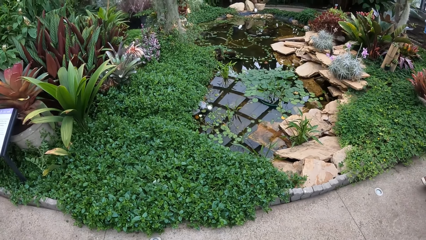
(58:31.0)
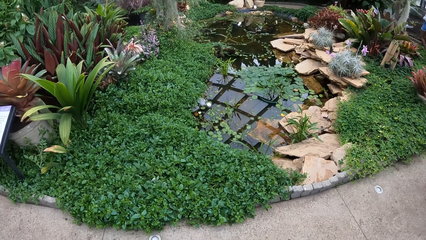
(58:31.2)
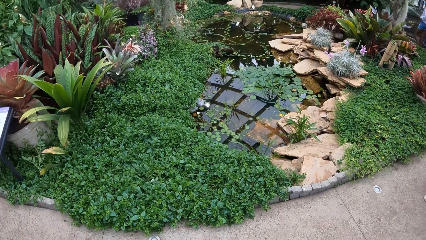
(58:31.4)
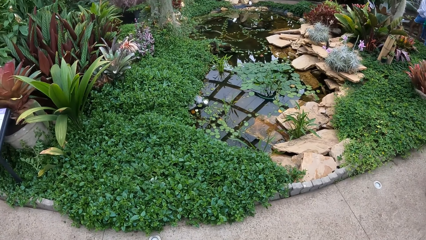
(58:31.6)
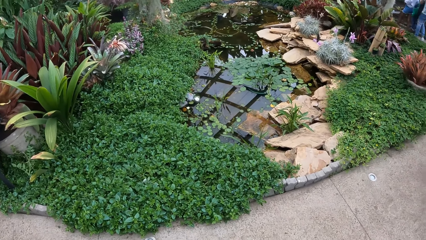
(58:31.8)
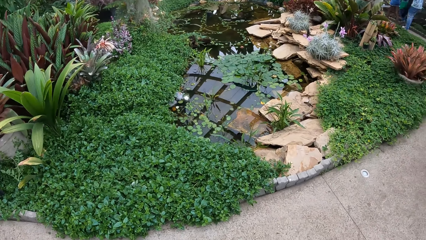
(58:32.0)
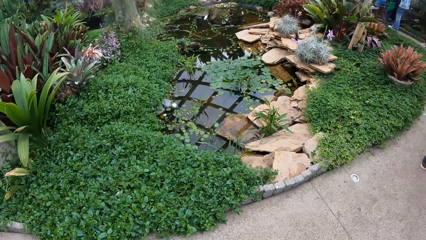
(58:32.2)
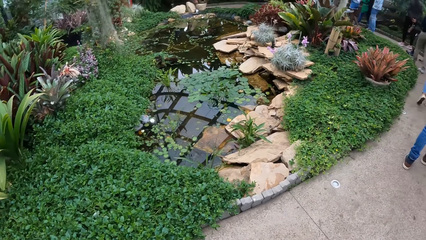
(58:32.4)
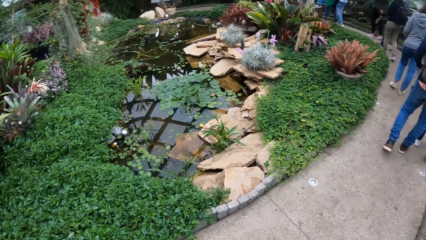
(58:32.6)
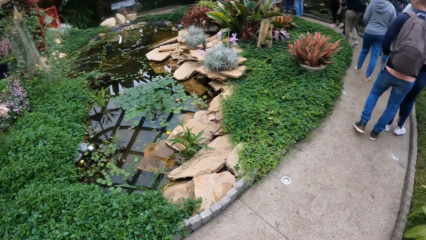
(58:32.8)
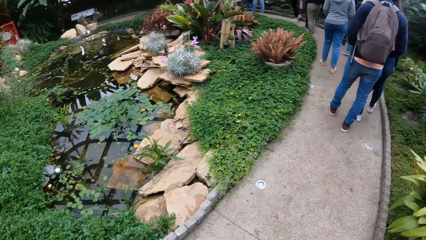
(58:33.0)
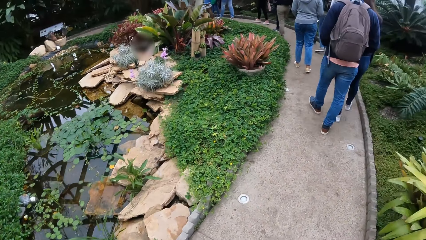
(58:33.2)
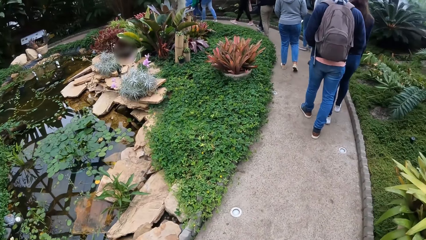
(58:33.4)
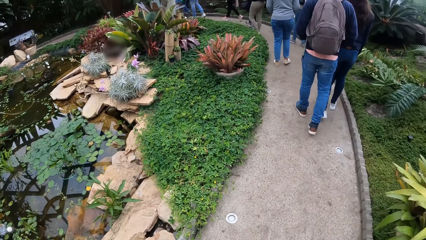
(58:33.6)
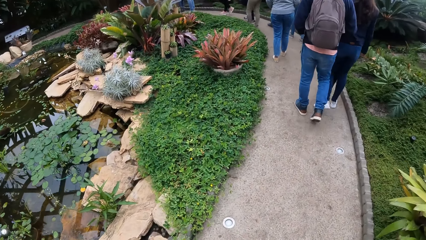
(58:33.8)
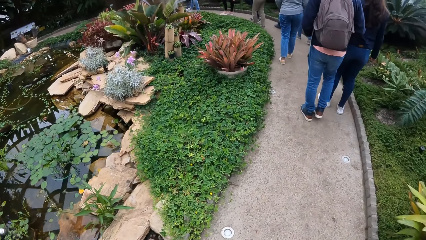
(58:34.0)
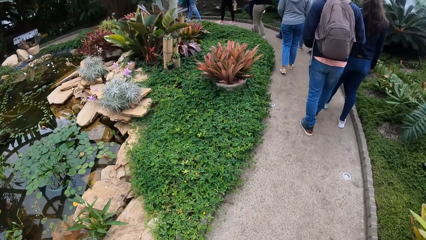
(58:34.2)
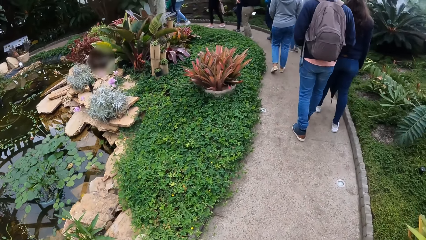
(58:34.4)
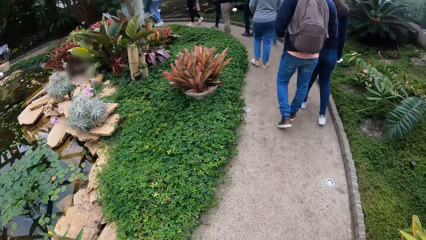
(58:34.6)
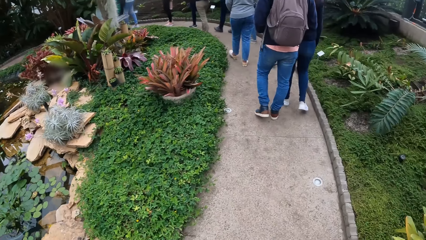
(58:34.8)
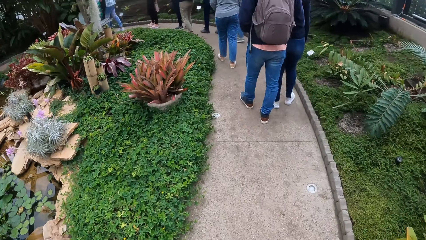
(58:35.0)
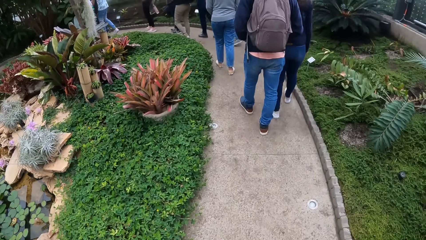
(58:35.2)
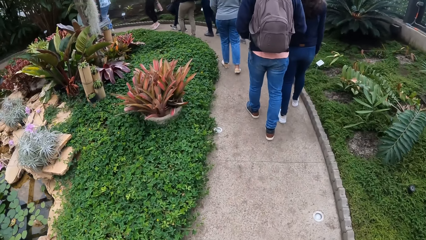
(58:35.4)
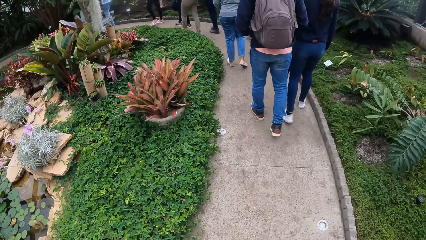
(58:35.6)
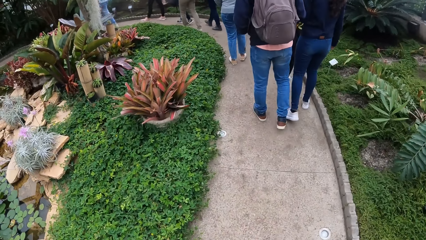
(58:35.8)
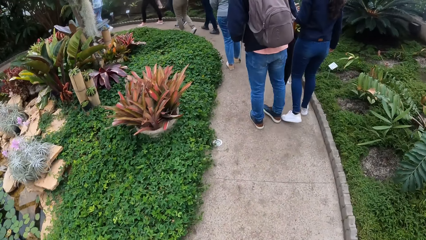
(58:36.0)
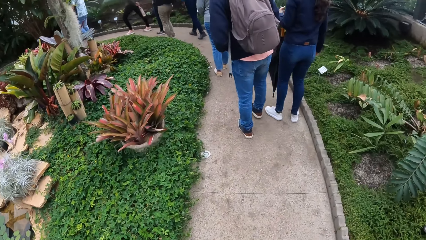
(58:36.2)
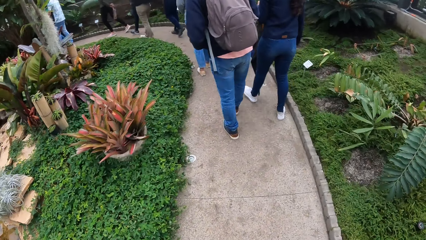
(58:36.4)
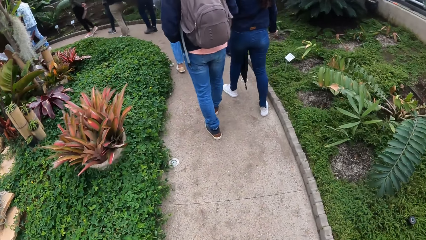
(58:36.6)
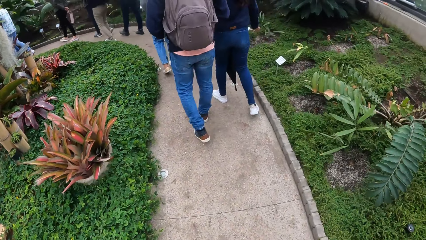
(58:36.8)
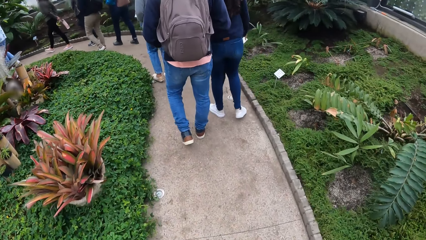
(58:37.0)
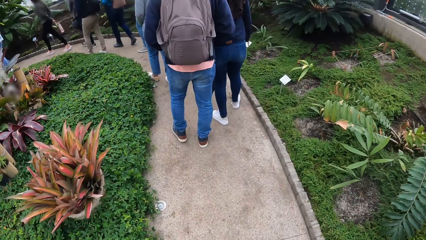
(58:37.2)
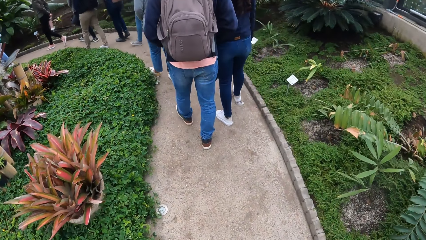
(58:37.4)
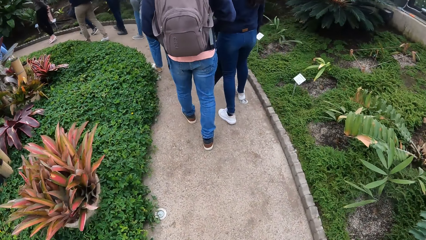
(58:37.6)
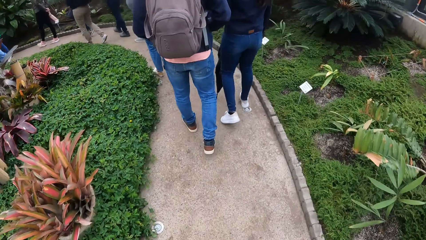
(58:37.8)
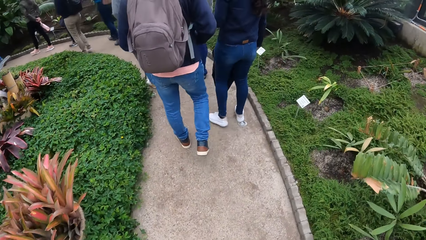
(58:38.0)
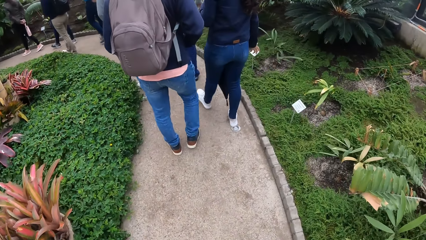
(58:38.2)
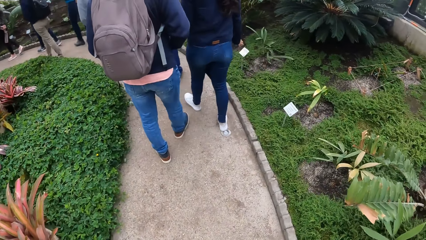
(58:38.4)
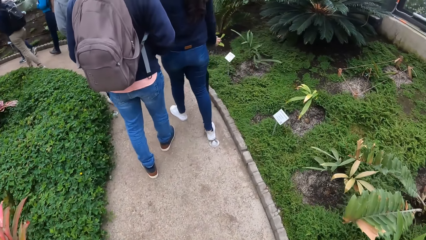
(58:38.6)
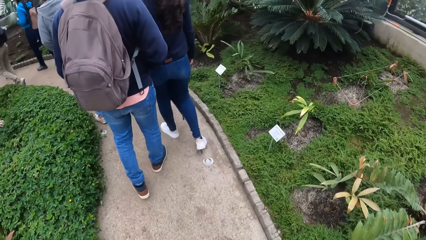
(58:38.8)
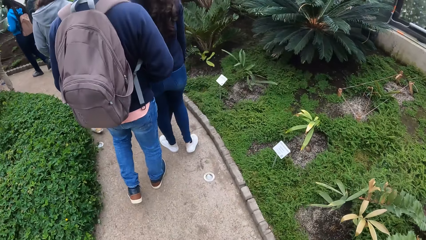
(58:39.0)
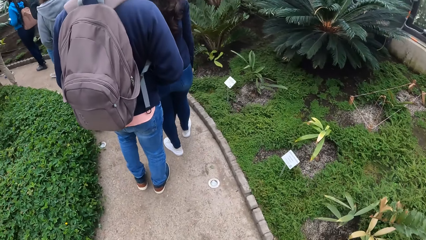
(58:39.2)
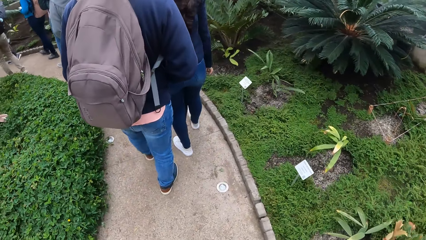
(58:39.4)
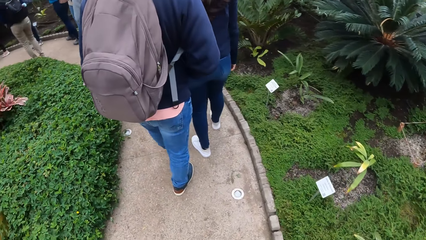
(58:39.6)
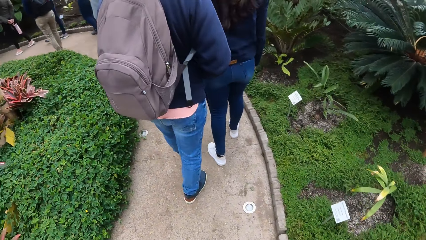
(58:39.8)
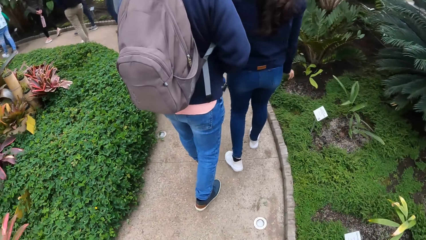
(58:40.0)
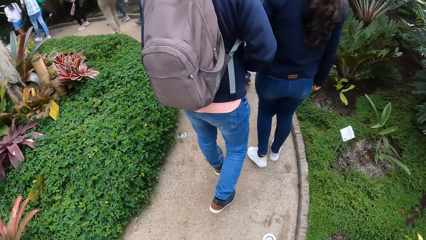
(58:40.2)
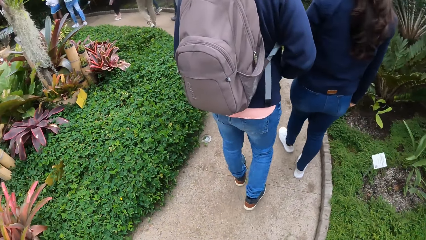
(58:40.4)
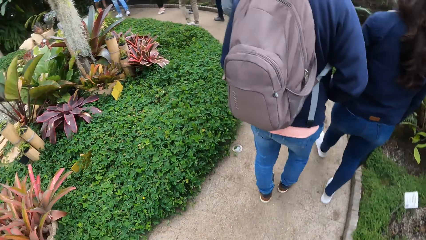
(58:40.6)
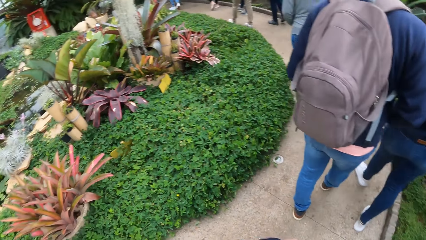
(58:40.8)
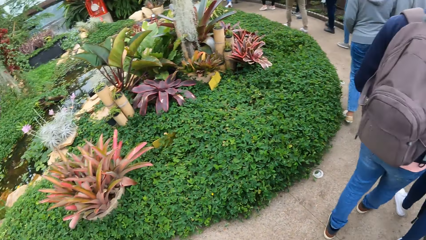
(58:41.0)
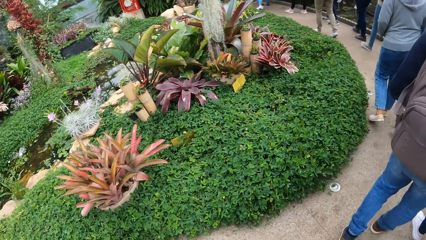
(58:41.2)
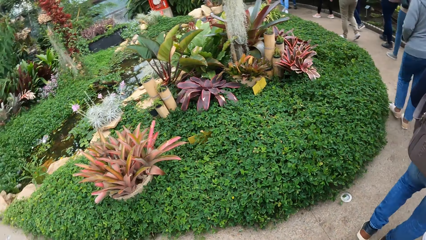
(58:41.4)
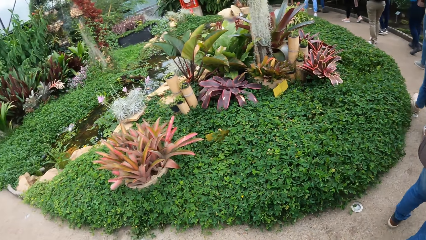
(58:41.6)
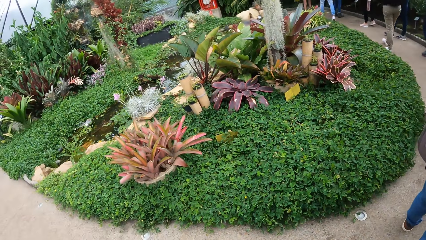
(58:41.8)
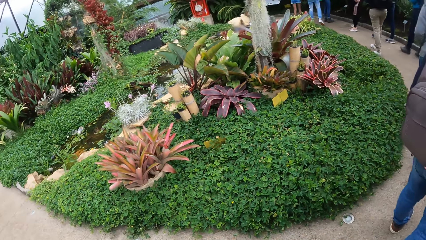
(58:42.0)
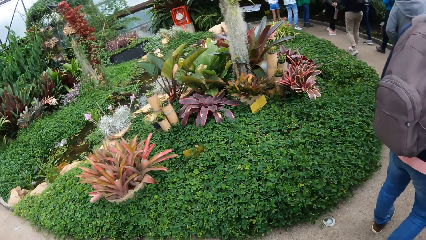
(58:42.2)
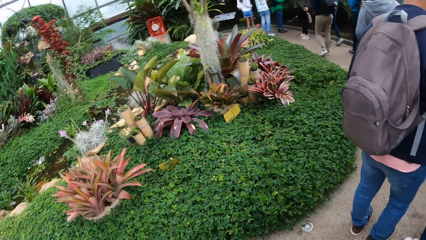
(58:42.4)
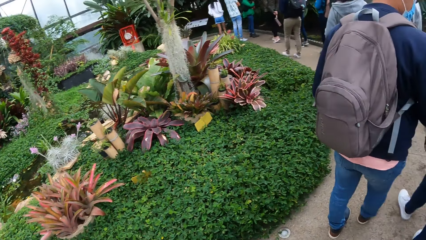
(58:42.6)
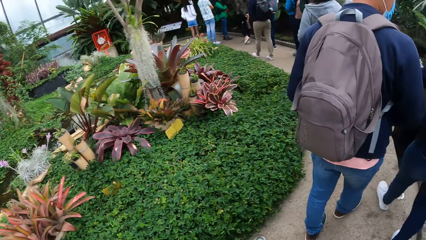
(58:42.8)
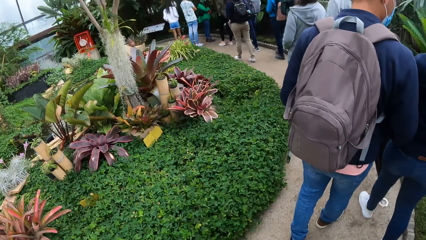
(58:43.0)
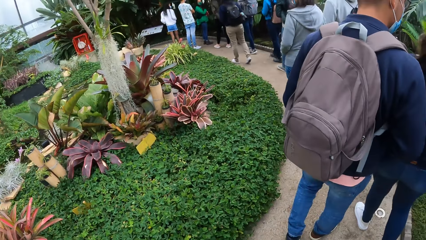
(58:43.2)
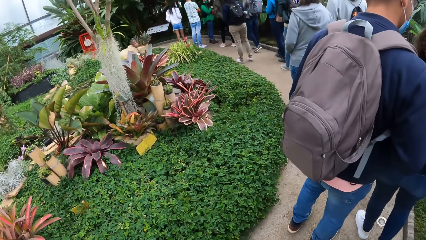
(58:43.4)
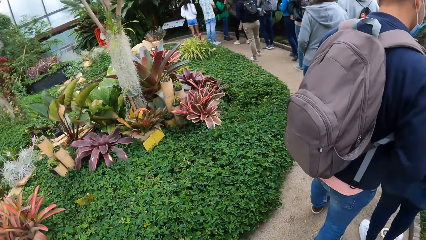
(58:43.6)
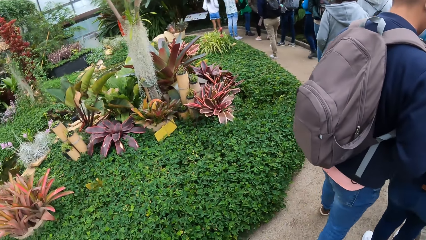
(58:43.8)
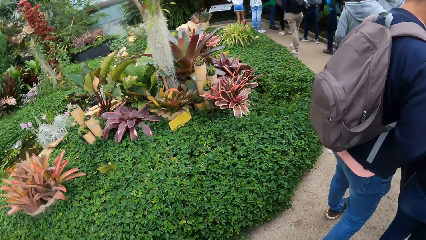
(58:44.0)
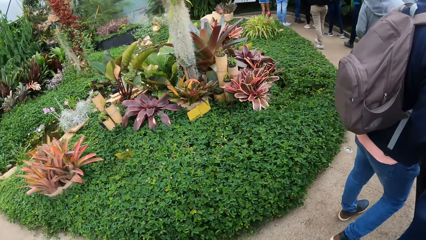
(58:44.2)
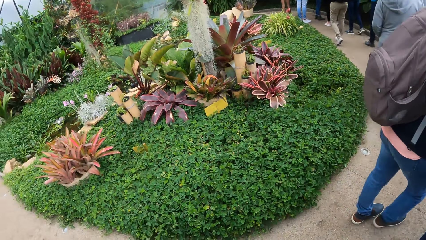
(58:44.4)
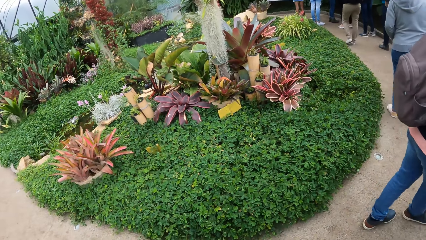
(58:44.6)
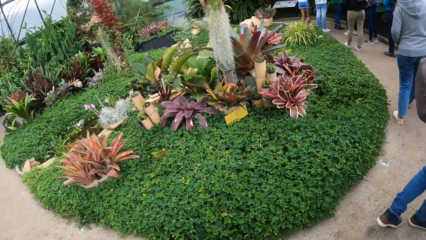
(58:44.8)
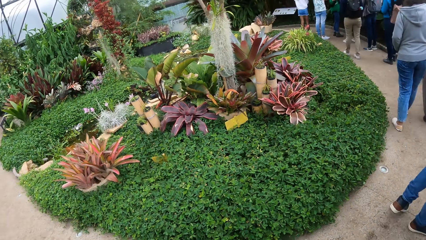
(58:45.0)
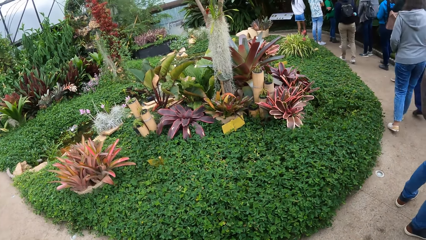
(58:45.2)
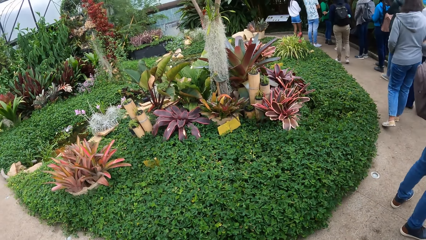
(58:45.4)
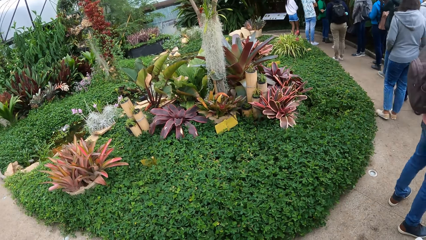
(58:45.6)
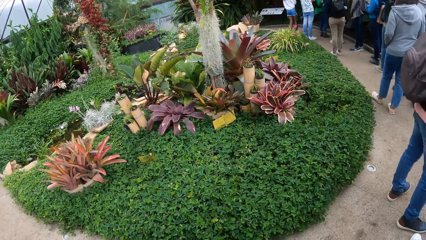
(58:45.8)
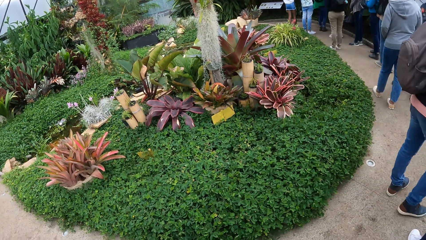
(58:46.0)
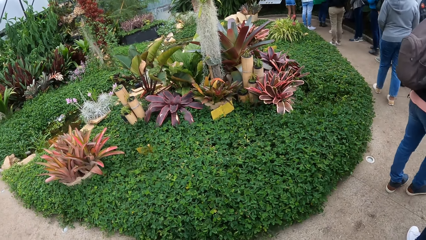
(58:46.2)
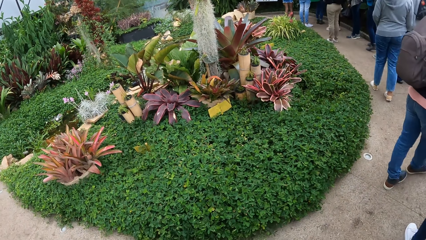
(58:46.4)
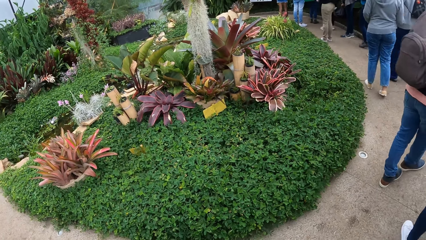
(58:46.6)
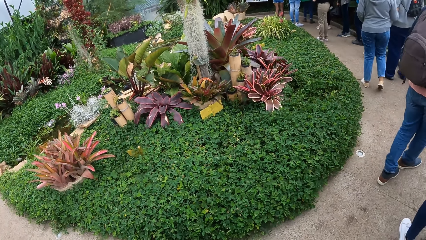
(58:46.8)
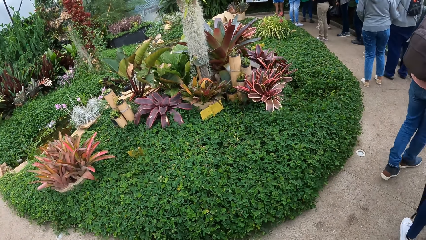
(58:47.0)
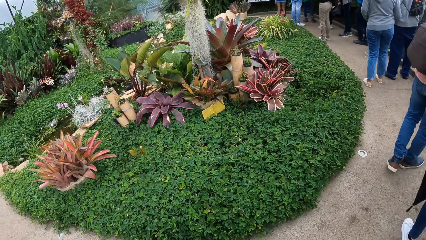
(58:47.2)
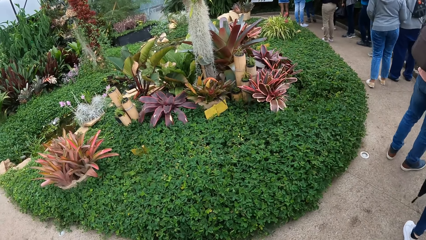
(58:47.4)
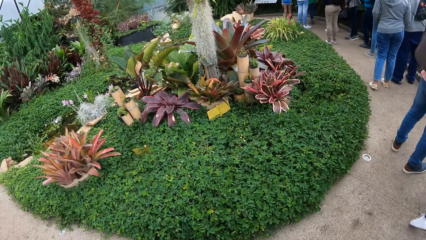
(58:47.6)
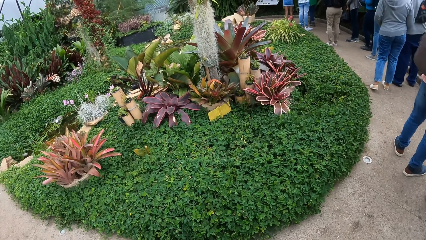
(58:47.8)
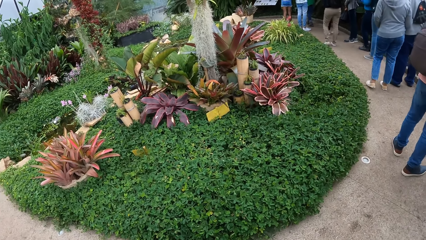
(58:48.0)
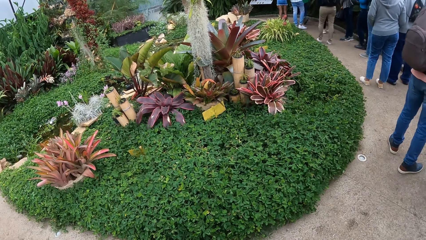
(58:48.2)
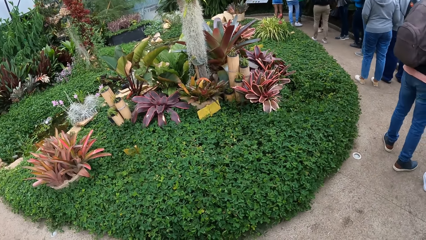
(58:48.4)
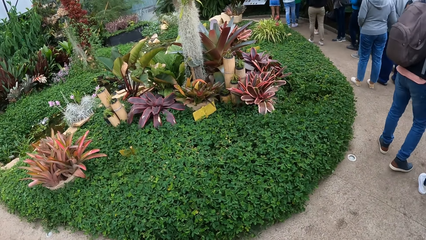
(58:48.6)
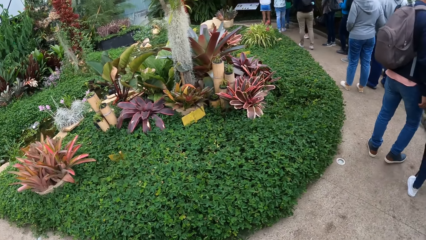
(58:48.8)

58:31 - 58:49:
The camera wearer walks in the park. They look around. They walk in the park. They look around.
